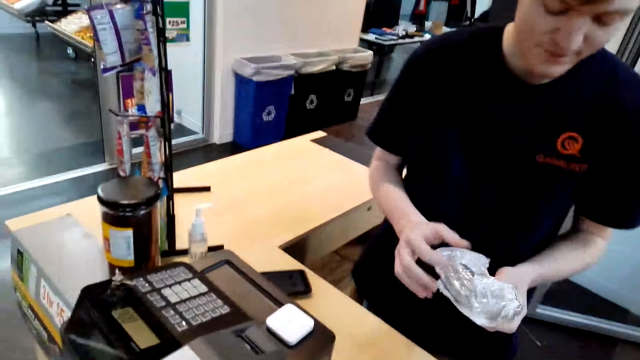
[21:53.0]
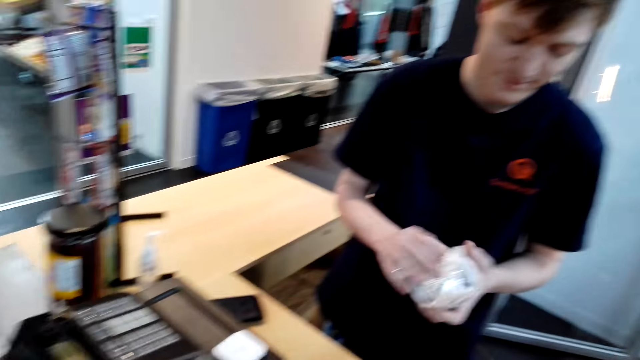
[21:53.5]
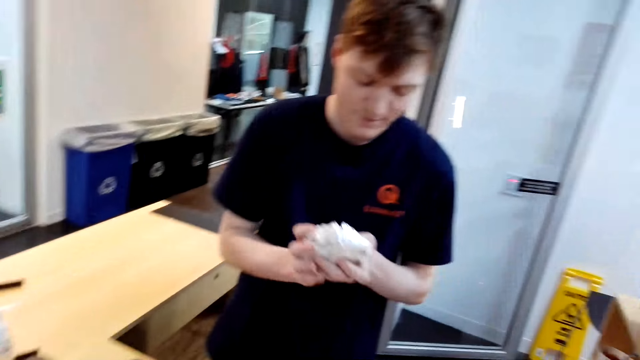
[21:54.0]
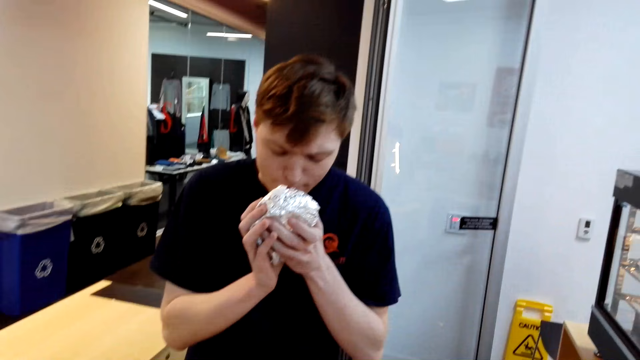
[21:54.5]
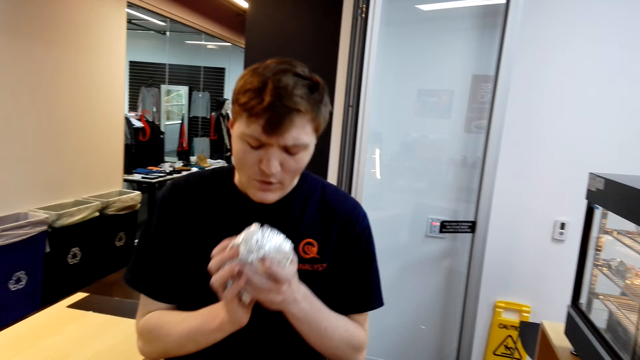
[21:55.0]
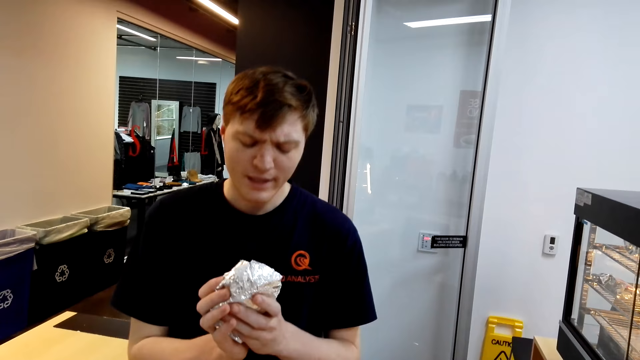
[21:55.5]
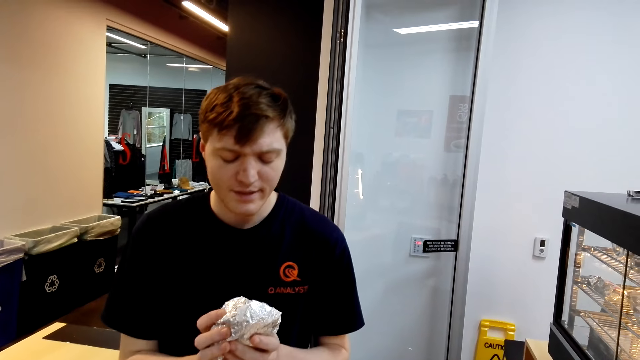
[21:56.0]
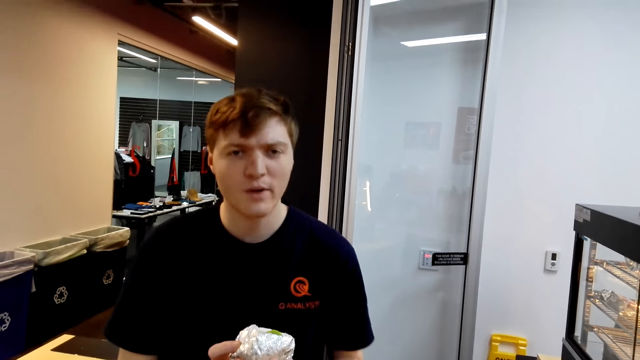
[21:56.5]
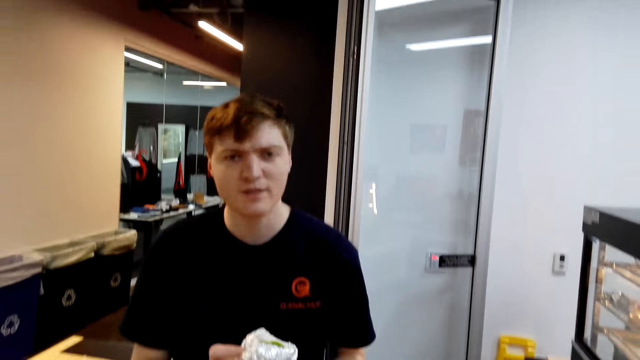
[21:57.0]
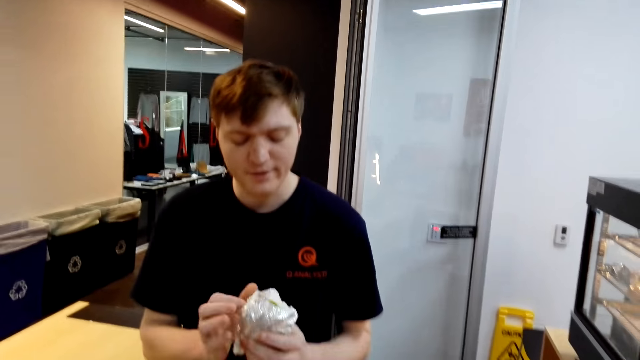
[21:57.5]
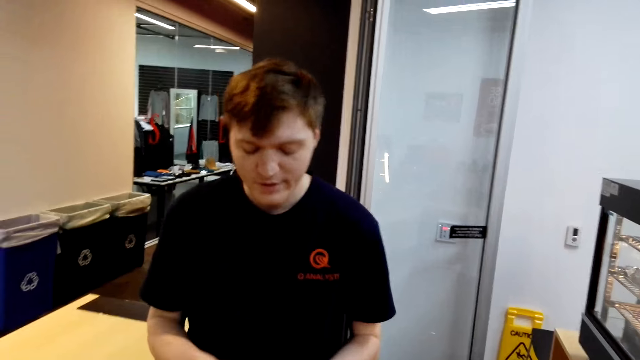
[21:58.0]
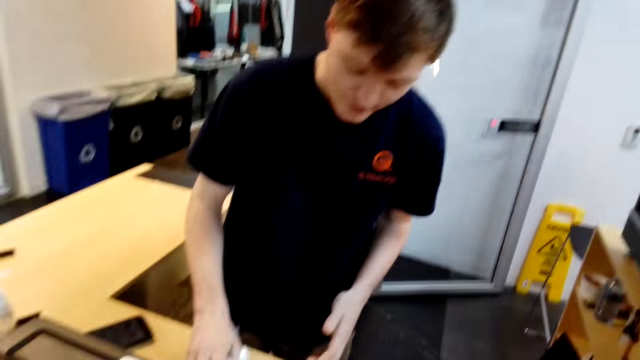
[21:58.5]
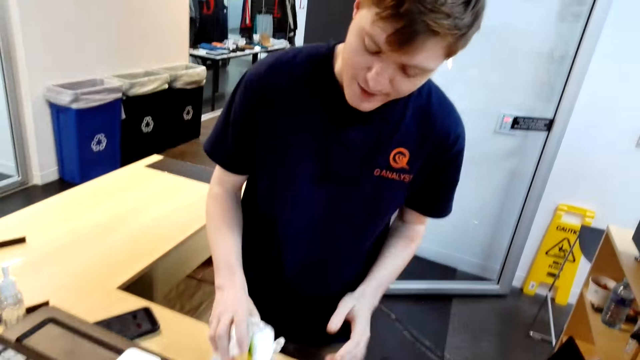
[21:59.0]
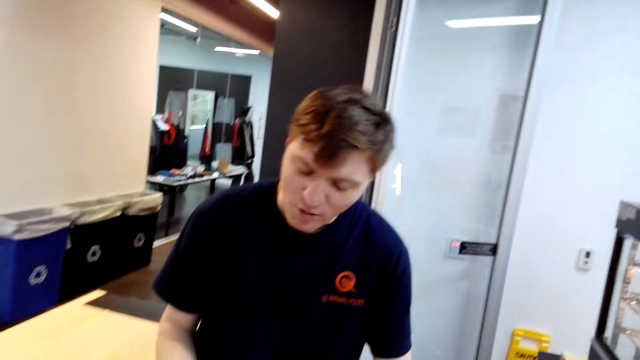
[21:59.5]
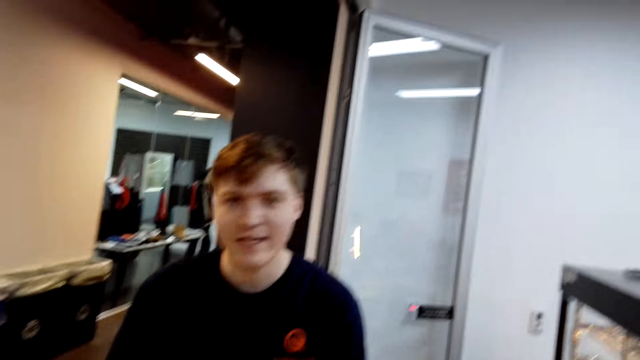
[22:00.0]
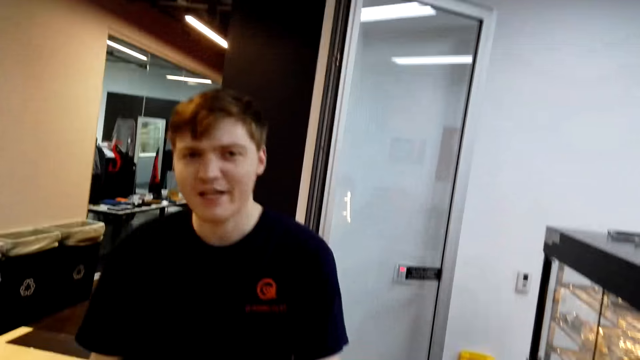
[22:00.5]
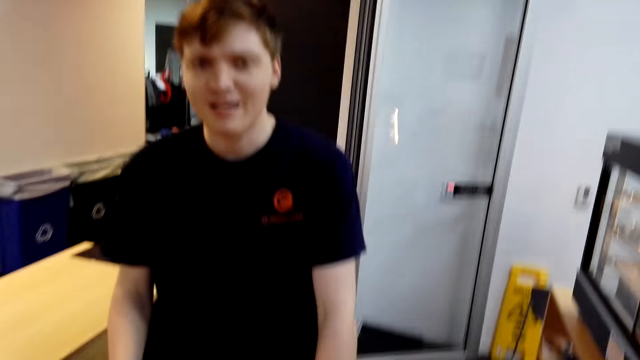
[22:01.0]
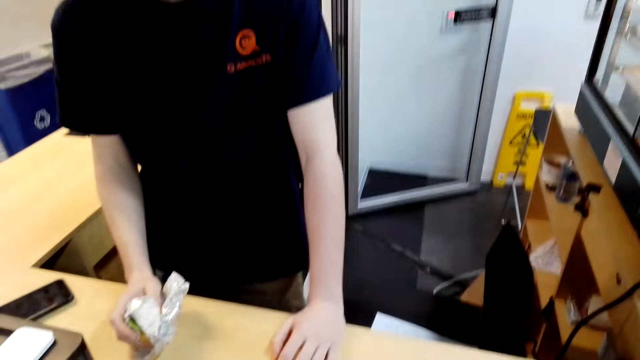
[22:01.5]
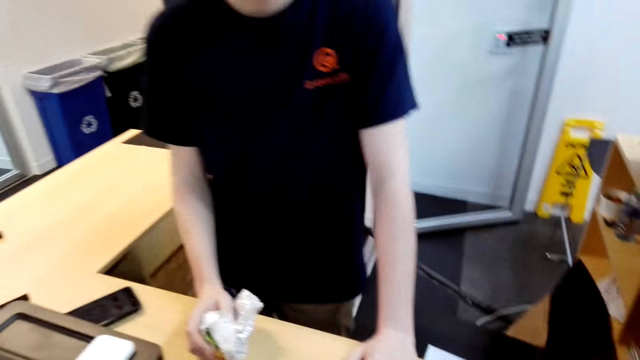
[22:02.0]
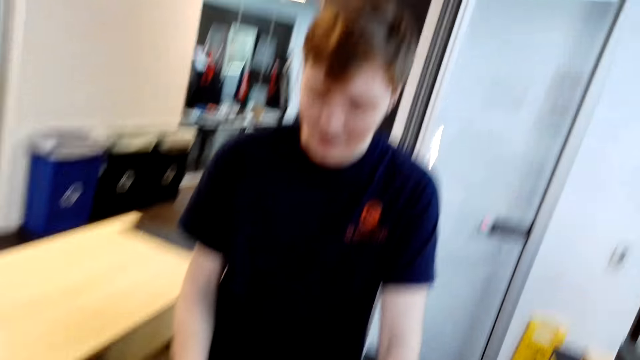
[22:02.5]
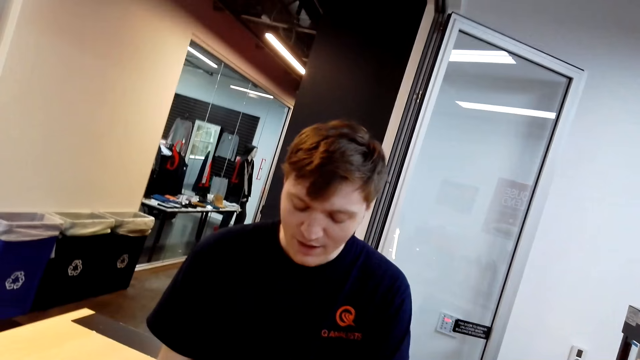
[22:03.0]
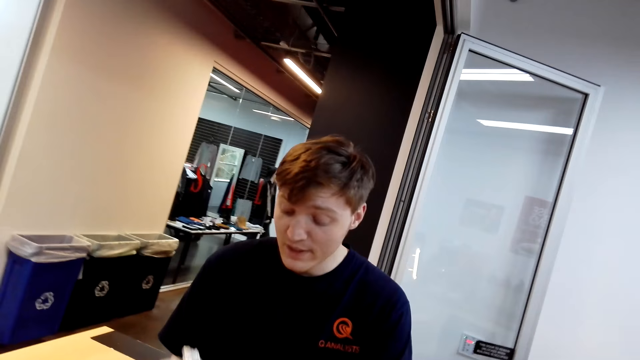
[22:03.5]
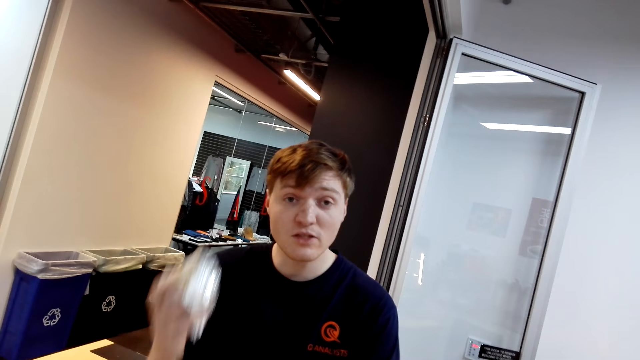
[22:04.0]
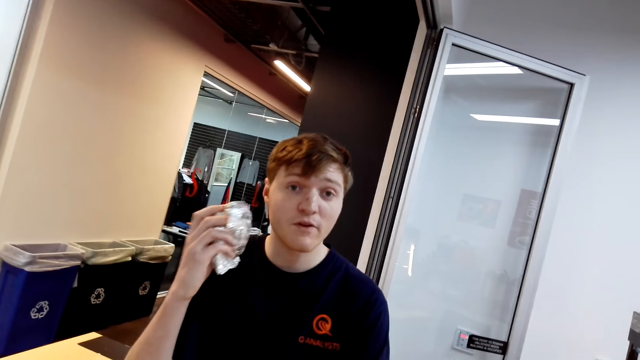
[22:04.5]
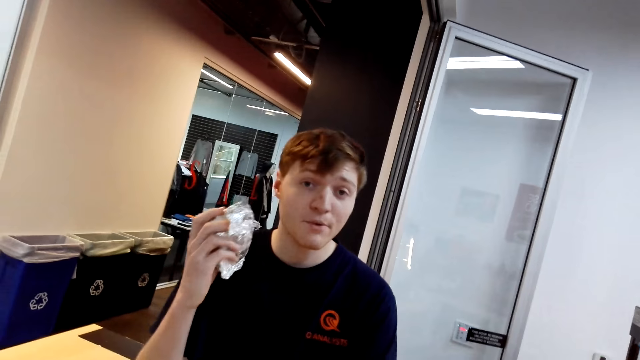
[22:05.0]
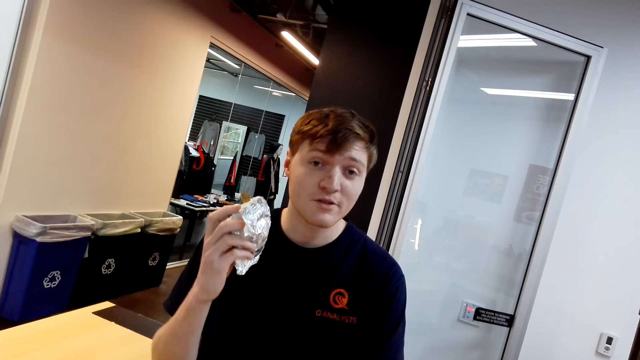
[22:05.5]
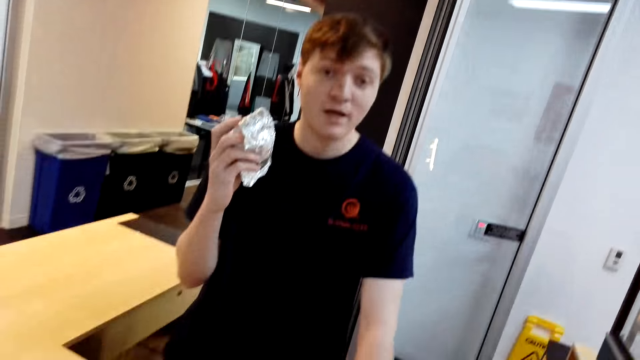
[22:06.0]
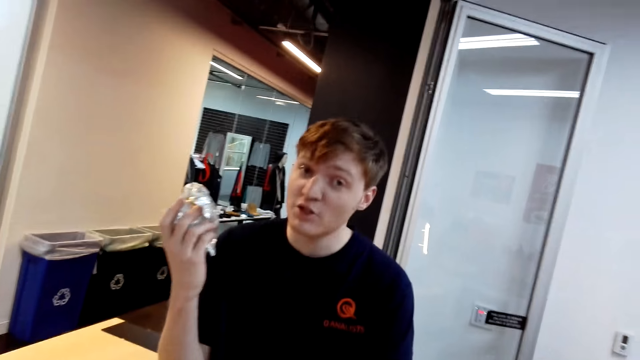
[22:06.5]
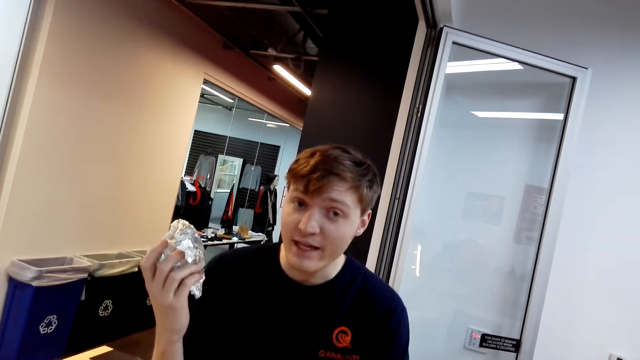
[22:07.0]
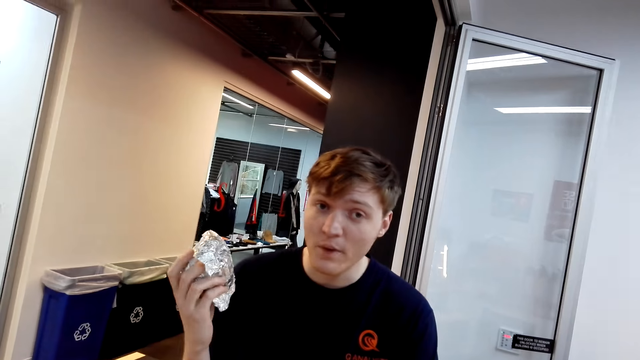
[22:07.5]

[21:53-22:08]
The cashier unwraps the burger. The cashier smells the burger. The cashier speaks to the camera wearer. The cashier places the burger on the table. The cashier speaks to the camera wearer. The camera wearer laughs. The cashier speaks to the camera wearer. The cashier holds the burger.

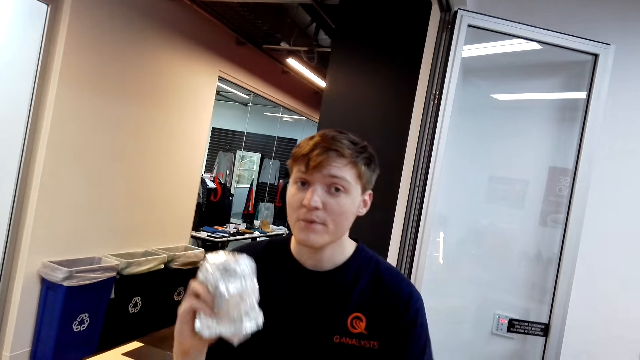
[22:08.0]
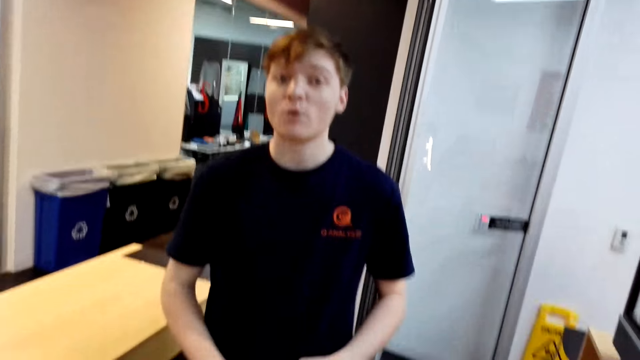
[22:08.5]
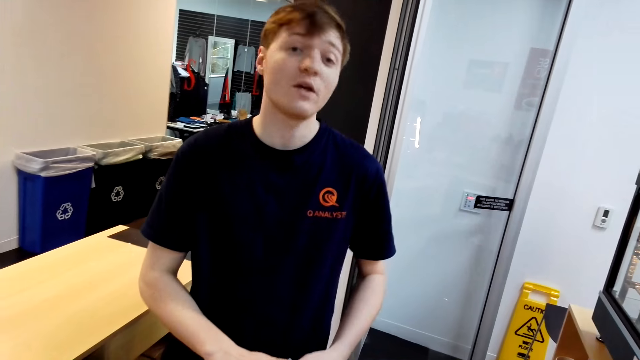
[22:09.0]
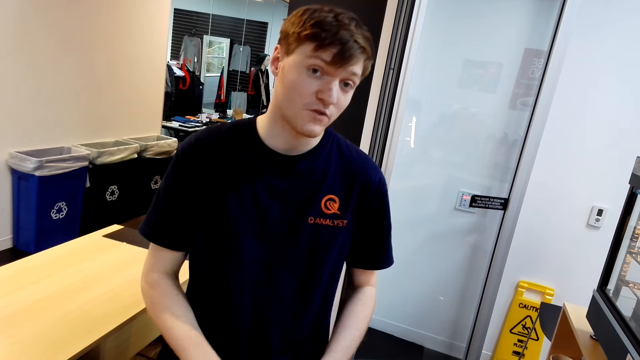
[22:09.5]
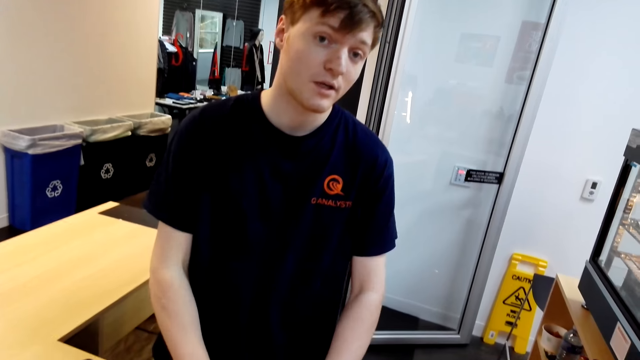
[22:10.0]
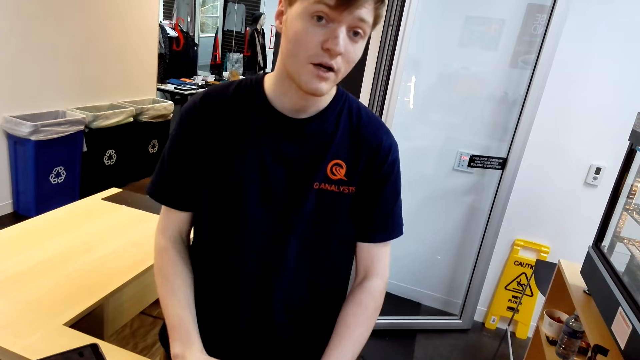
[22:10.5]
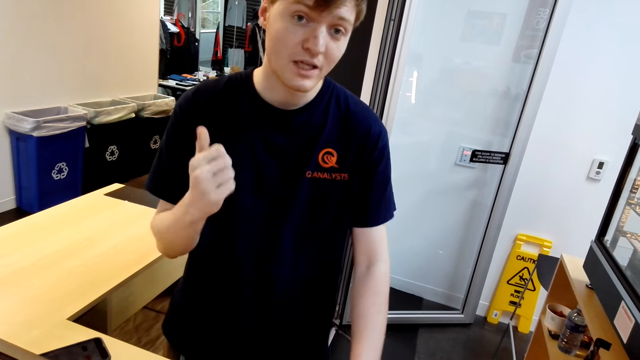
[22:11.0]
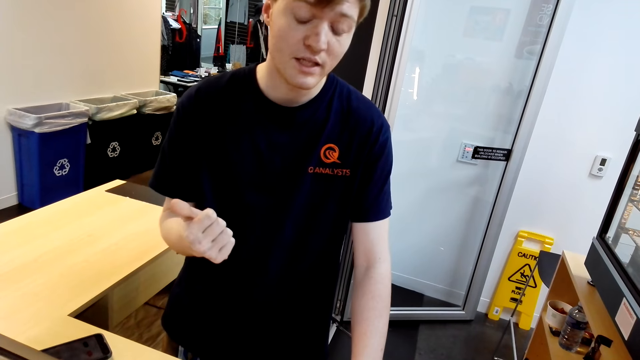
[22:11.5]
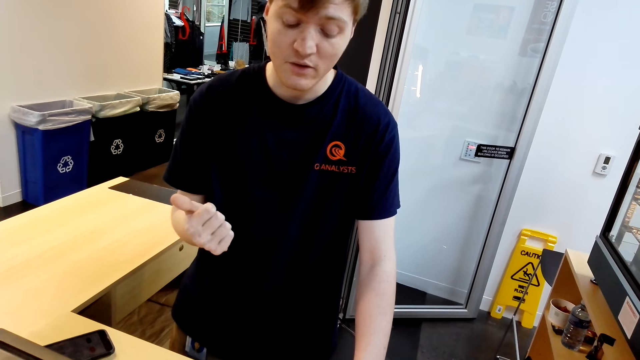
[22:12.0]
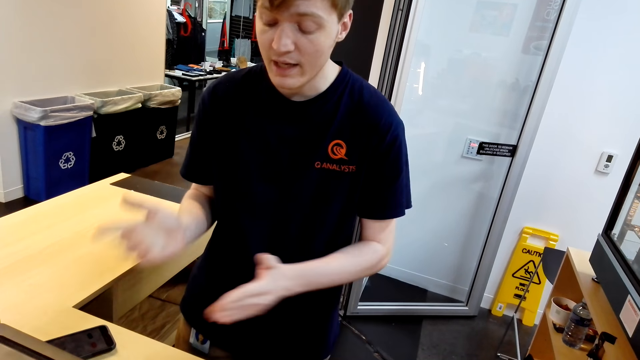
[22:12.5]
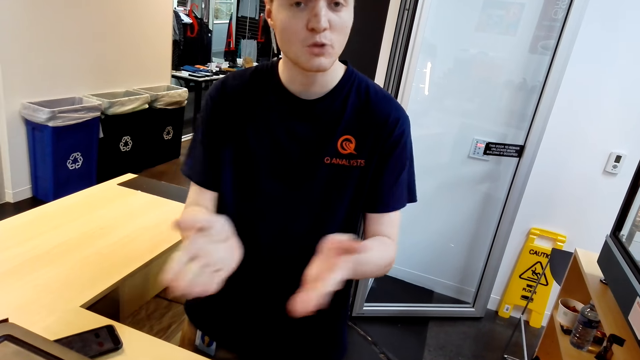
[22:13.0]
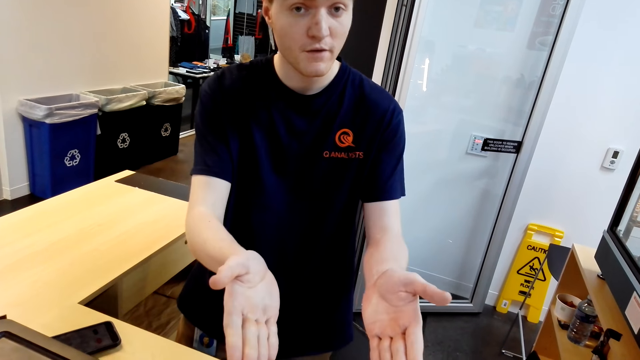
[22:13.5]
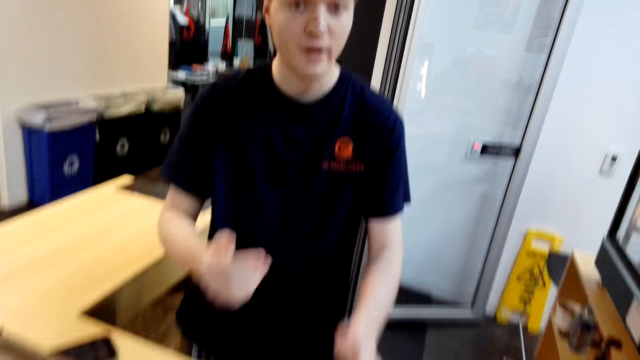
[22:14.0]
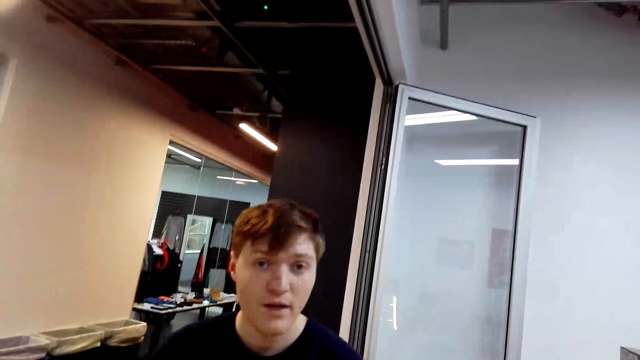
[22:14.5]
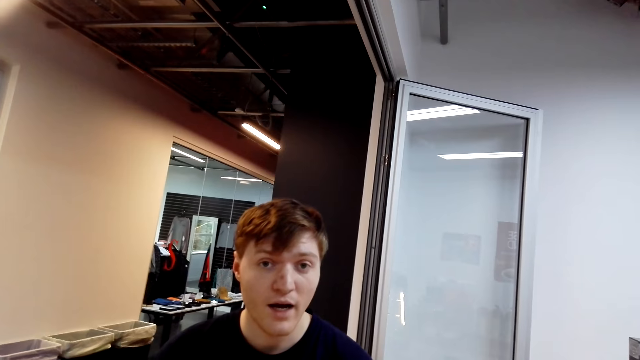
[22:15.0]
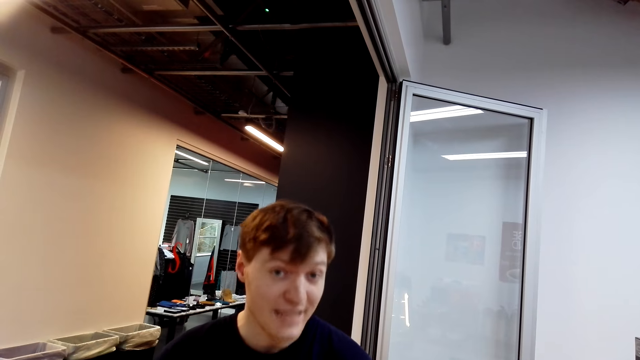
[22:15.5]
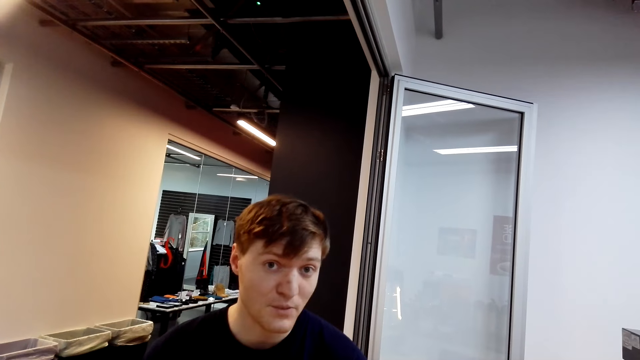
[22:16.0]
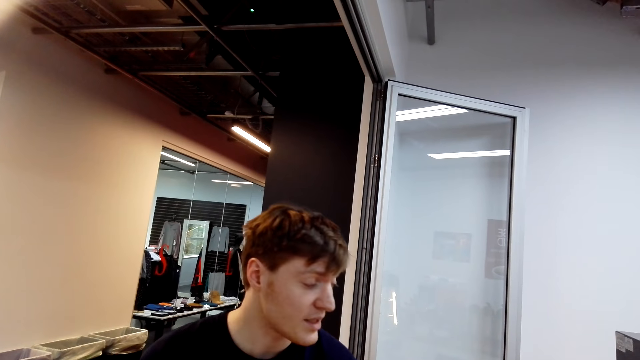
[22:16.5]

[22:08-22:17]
The cashier puts the burger down. The cashier moves the hand.
